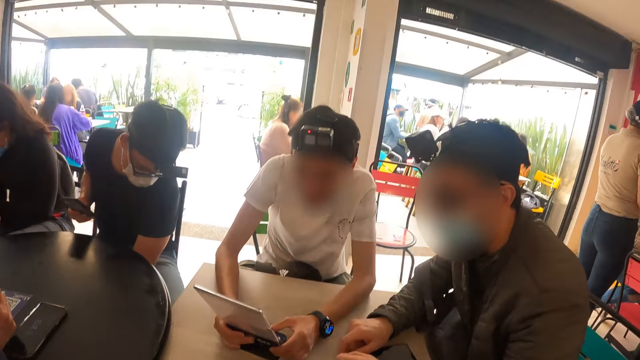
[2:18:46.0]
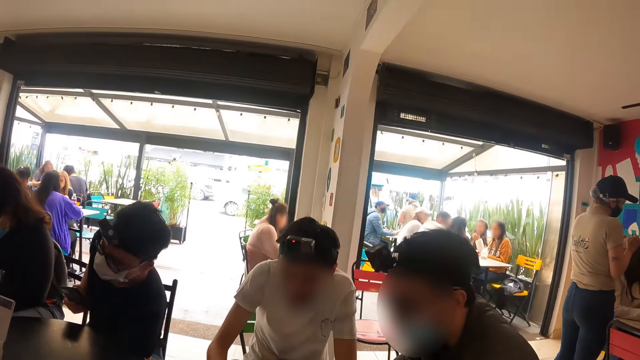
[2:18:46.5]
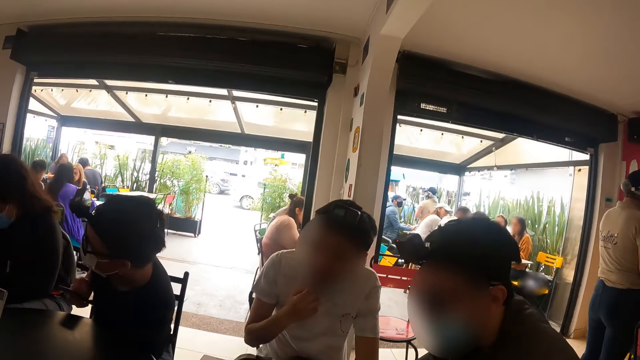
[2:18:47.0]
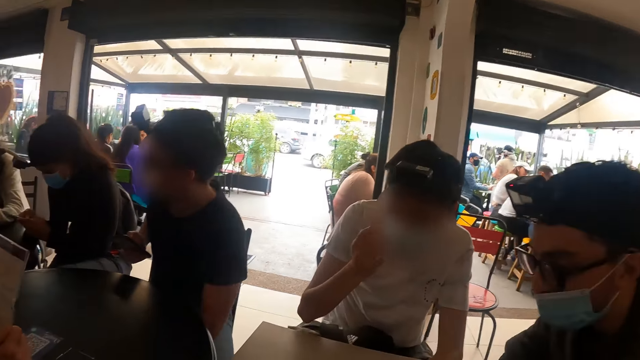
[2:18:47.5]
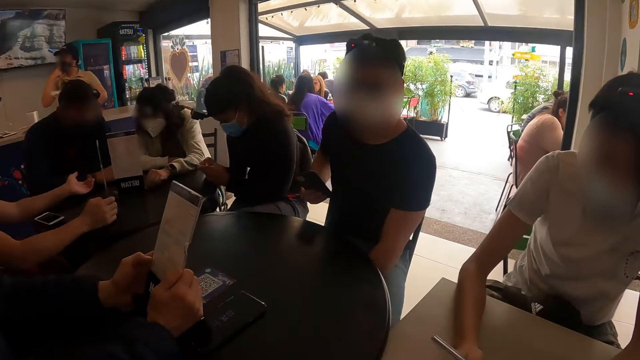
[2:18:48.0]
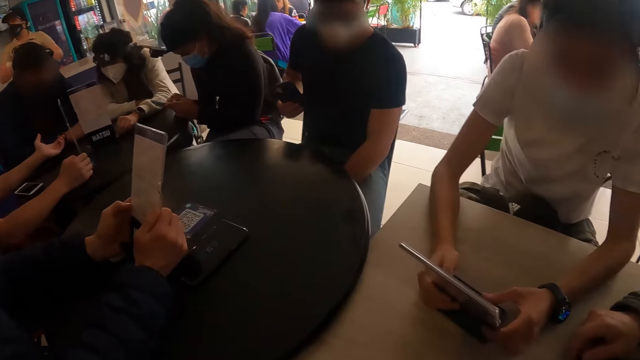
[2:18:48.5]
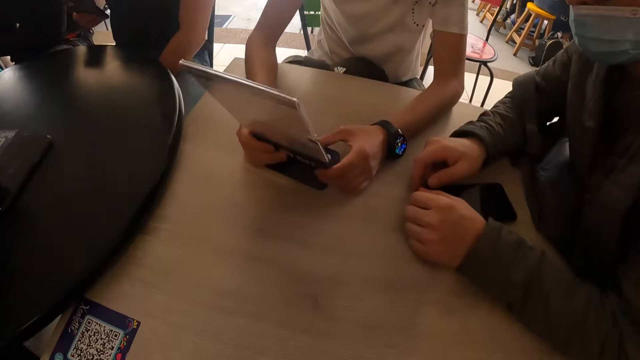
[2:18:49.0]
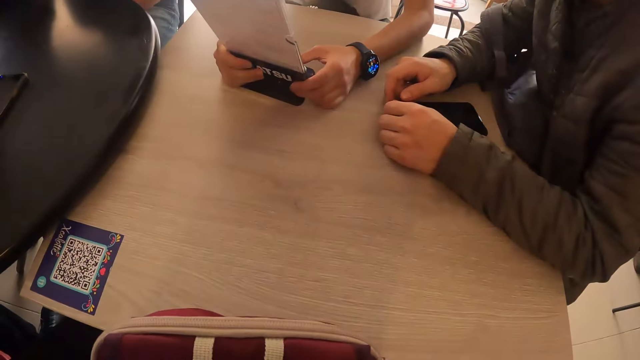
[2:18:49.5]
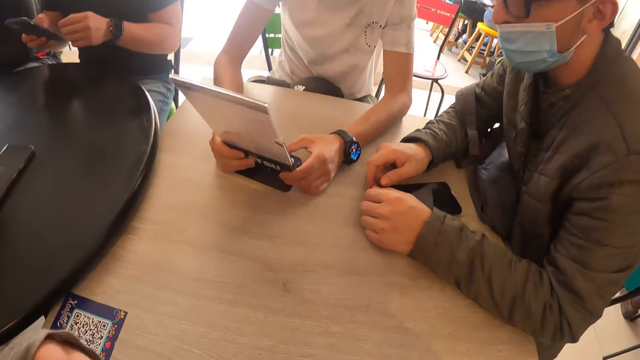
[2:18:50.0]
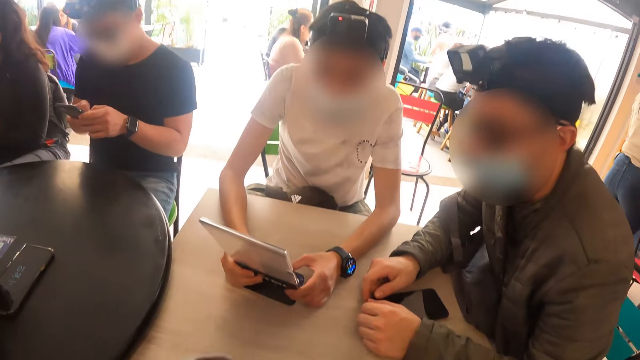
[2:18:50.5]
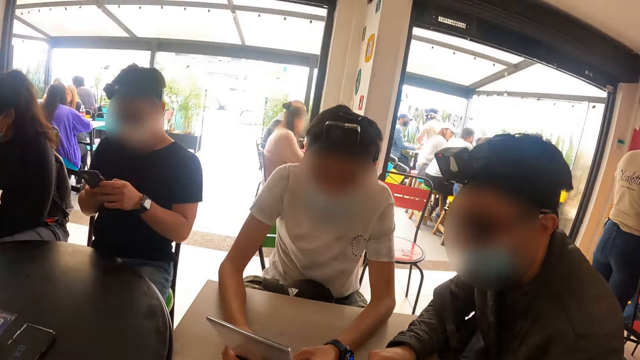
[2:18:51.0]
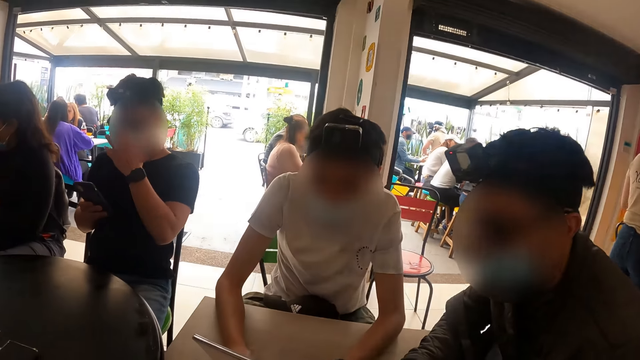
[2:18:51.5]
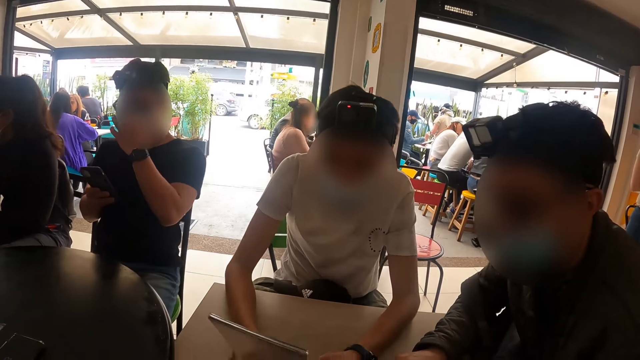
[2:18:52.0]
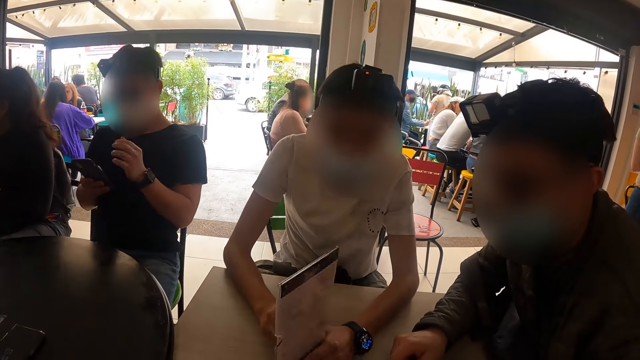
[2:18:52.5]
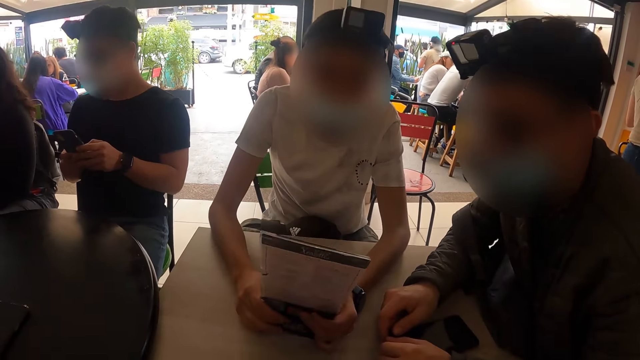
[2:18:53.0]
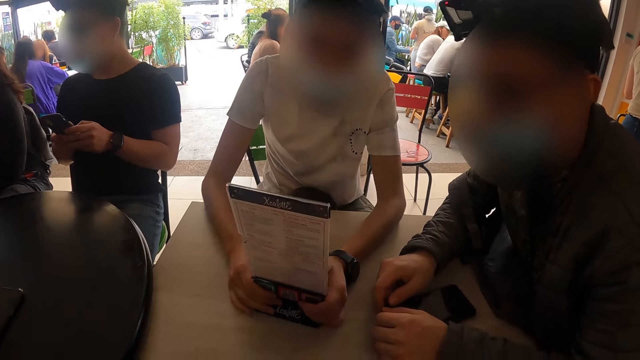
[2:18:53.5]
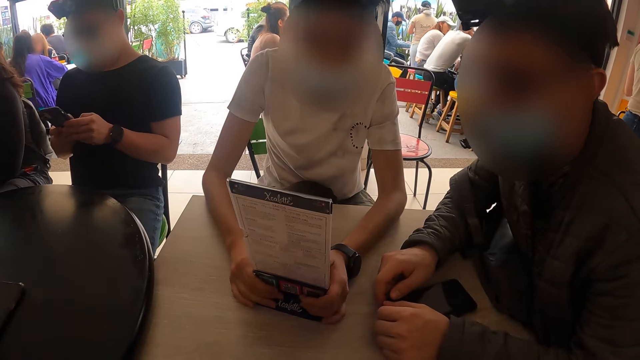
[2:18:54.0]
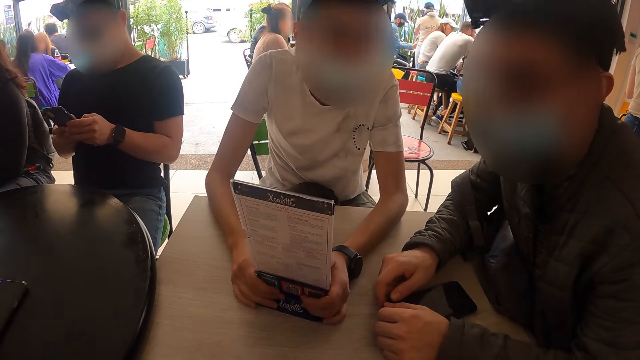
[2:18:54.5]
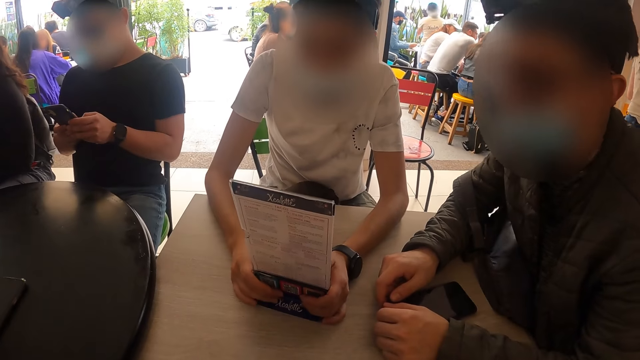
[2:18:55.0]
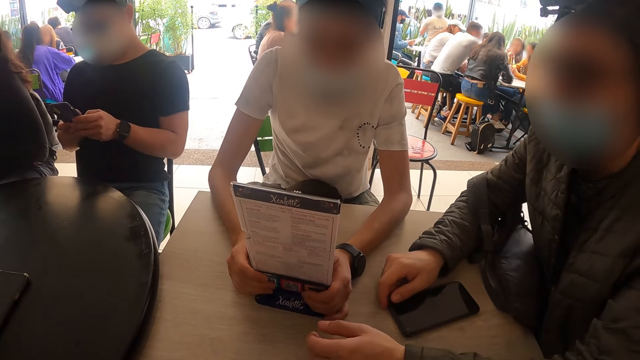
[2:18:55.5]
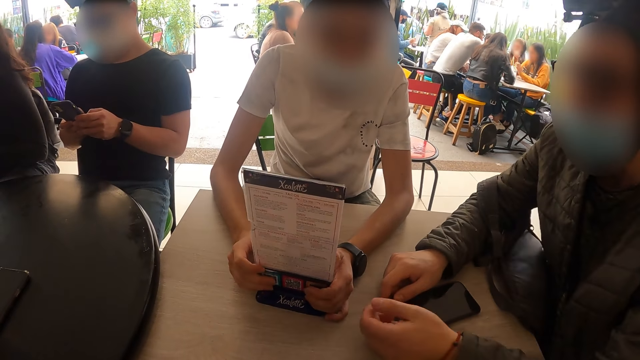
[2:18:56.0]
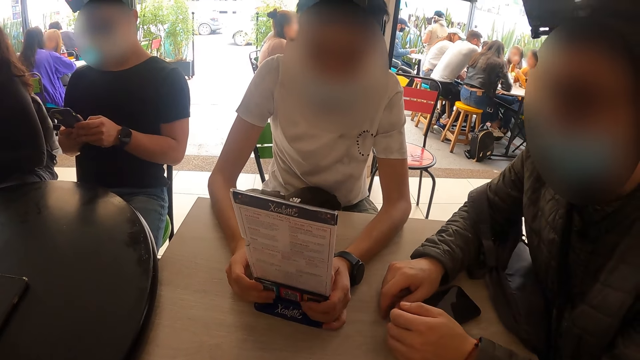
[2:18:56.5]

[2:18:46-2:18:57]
A man puts a phone on the table. Another man pulls the mask. Another man operates his phone. The first man turns the menu with his hands.

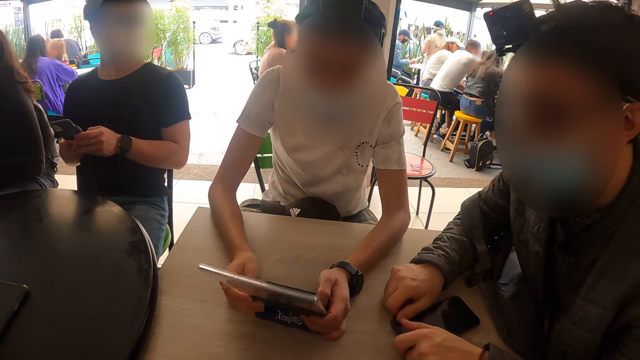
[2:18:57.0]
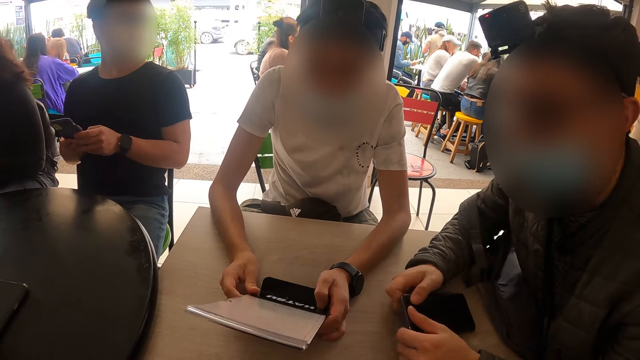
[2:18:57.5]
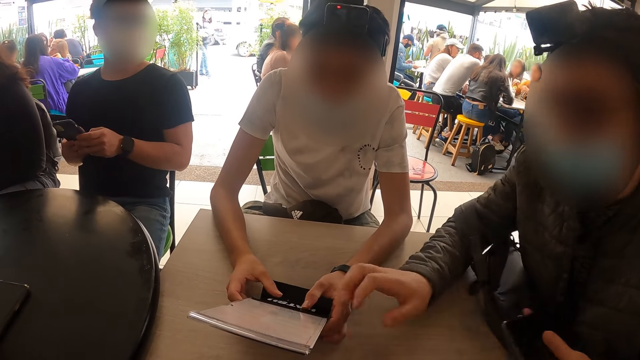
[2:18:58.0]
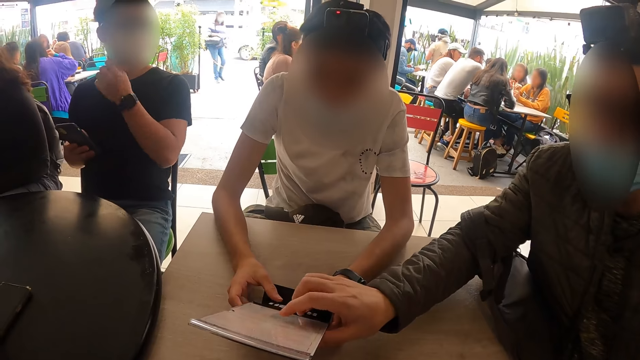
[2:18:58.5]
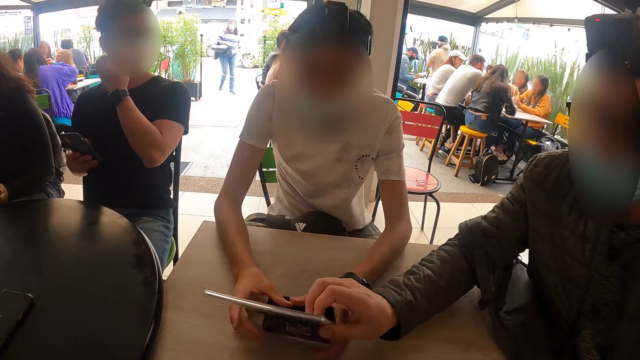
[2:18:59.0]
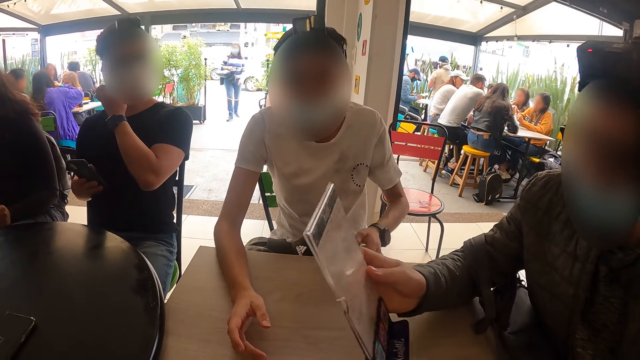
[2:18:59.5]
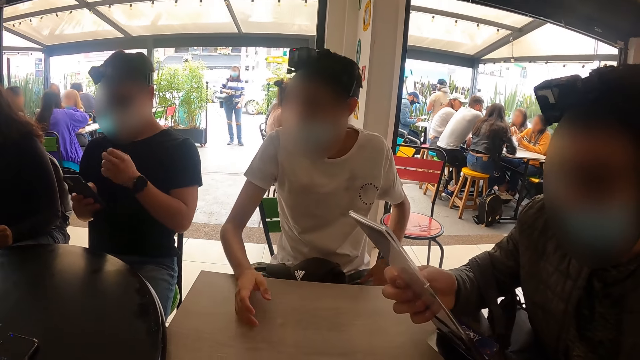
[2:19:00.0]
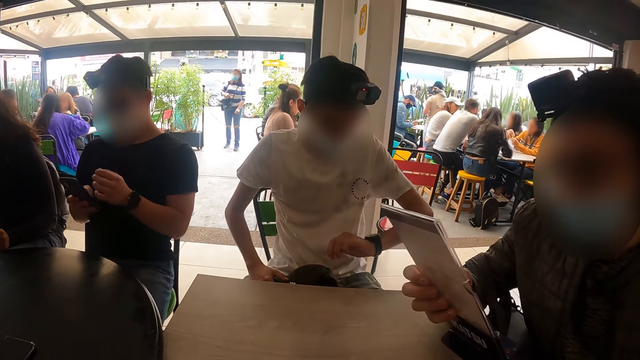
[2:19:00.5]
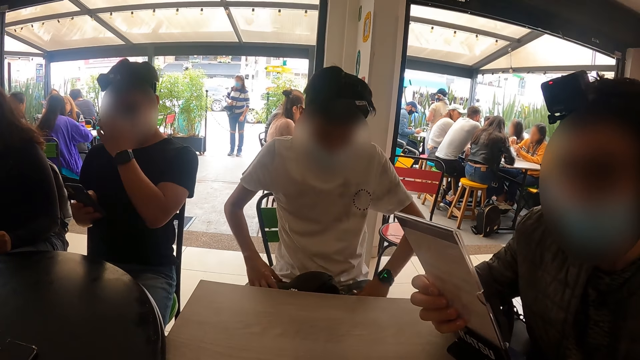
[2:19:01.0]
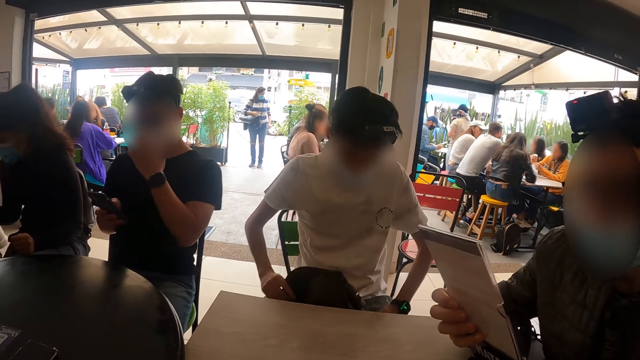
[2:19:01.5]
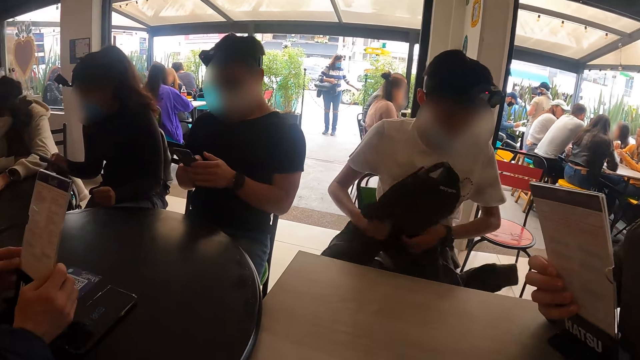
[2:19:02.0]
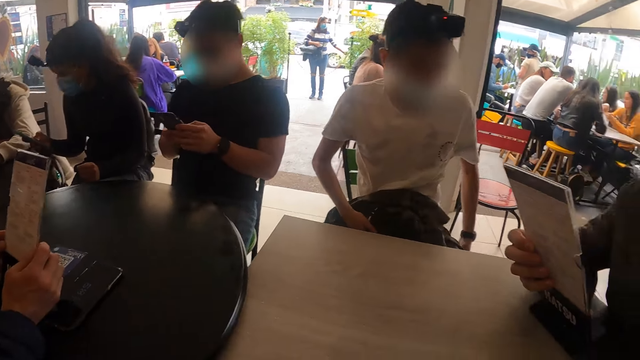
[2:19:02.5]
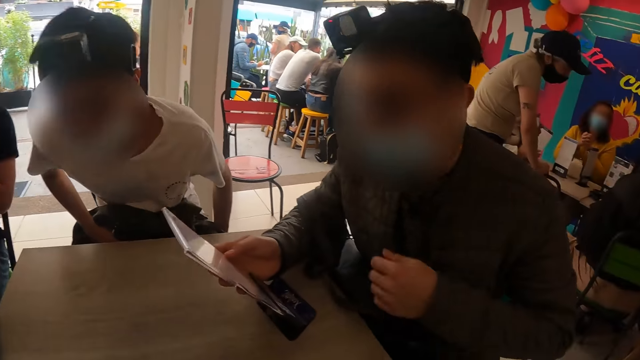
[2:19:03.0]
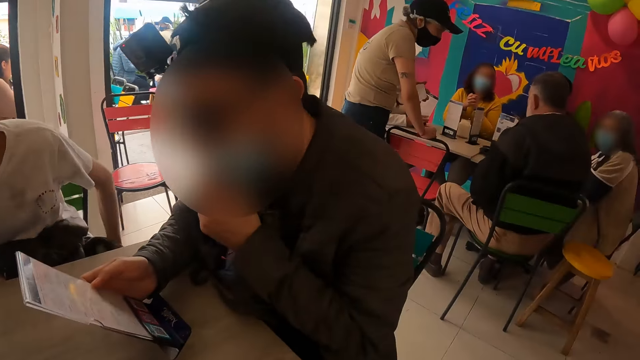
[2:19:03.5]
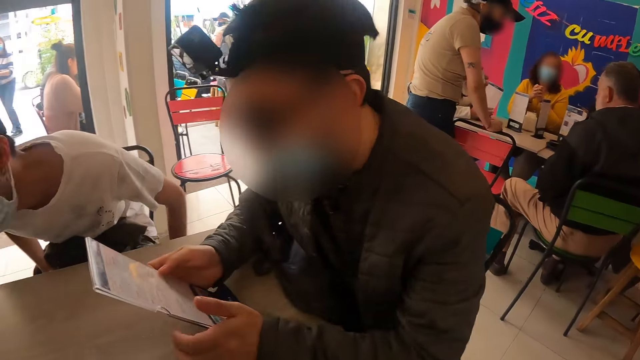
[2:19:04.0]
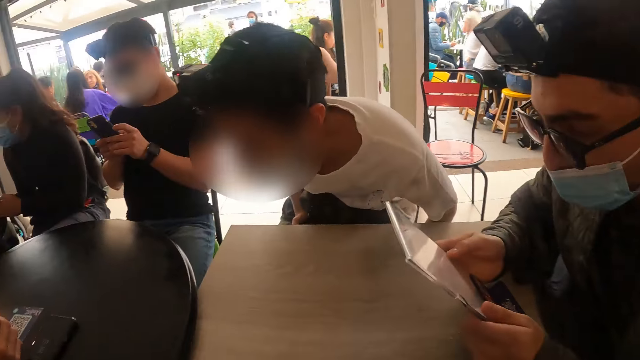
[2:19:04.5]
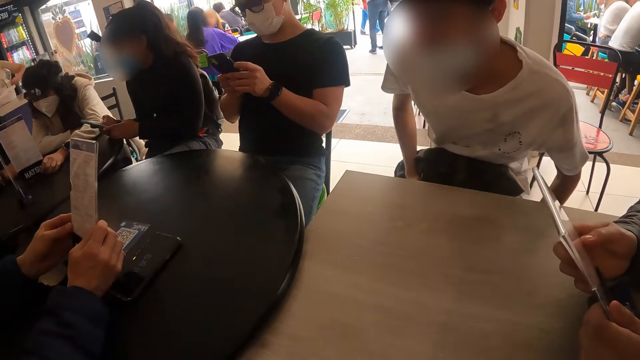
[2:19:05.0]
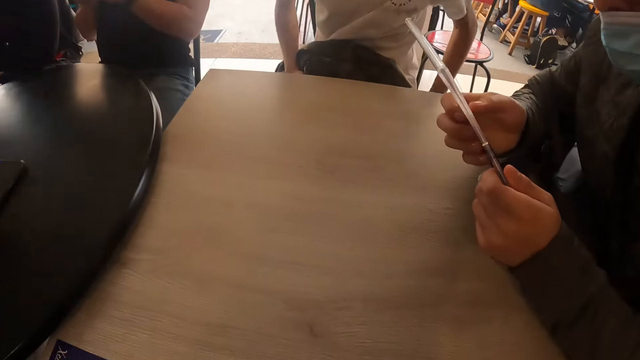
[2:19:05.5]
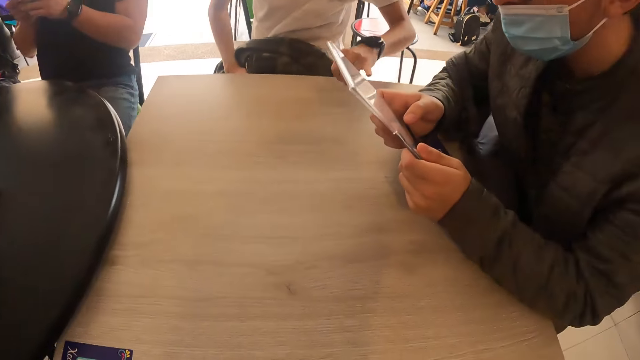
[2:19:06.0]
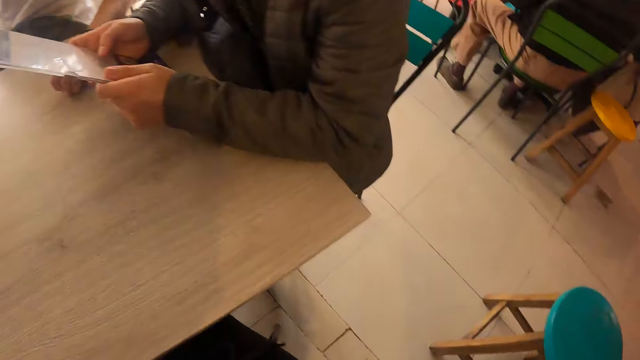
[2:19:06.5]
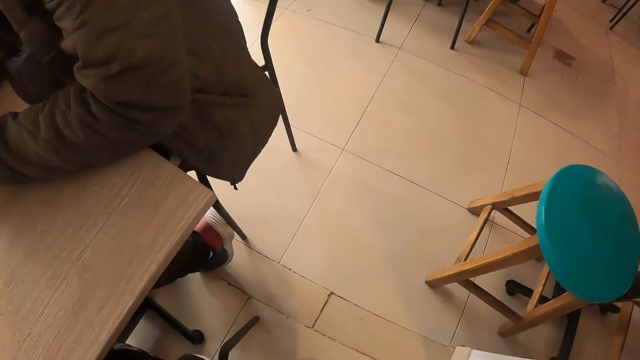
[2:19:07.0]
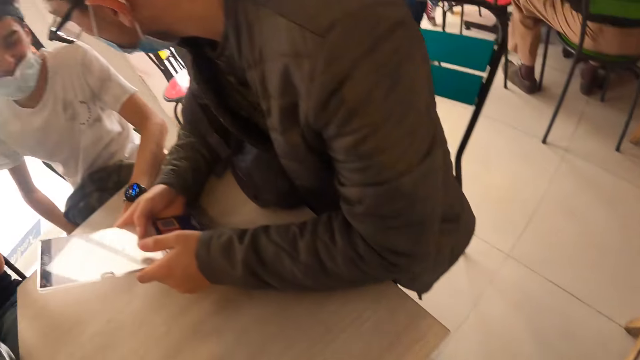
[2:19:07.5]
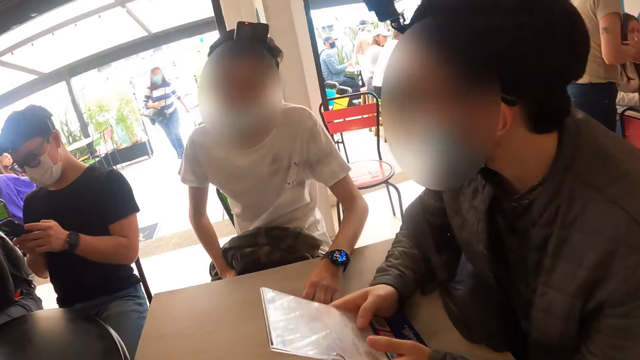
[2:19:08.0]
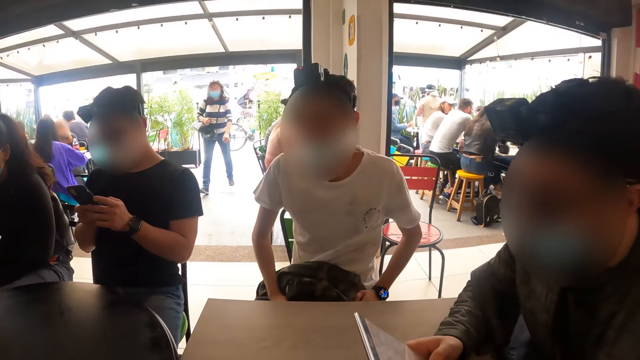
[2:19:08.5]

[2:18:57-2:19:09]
A man collects the menu from another man with his right hand. The first man checks the menu. The other man checks his wristwatch. He moves his cloth and his face cap with his hands. He adjusts his chair with his left hand. The camera wearer looks at the first man.
